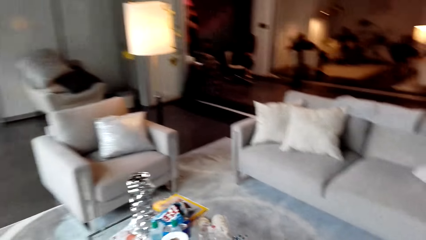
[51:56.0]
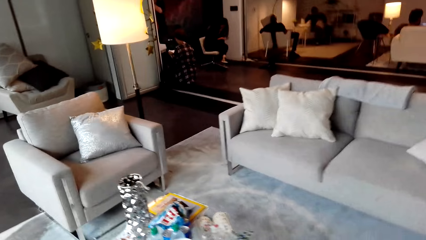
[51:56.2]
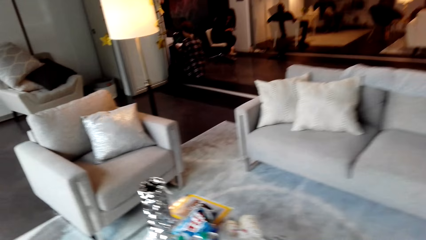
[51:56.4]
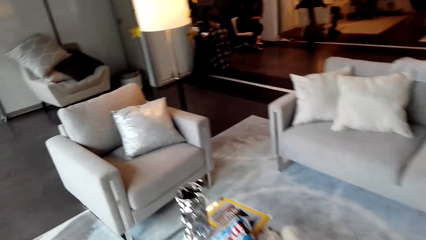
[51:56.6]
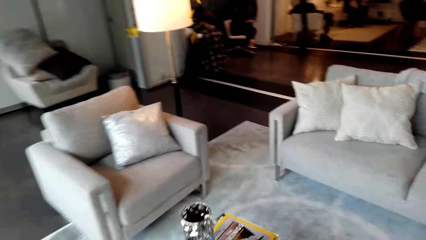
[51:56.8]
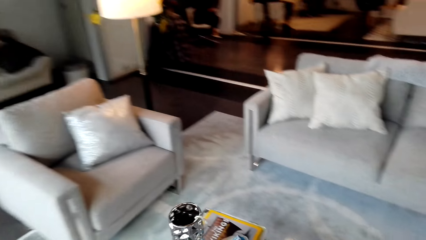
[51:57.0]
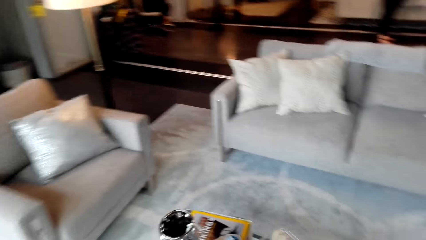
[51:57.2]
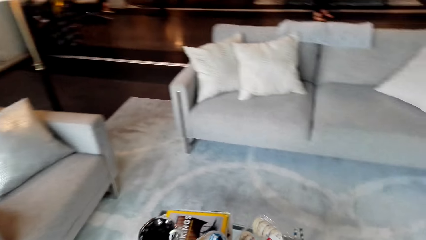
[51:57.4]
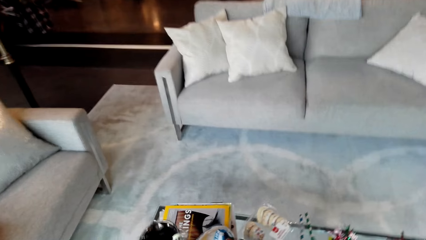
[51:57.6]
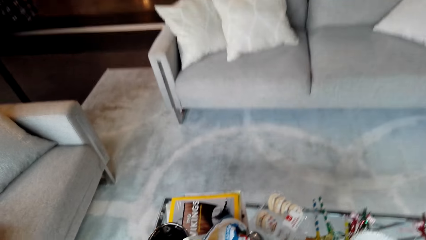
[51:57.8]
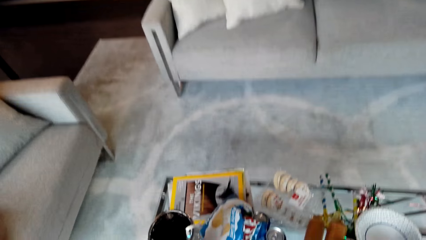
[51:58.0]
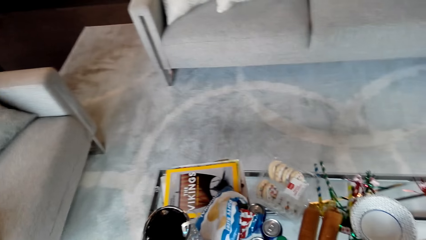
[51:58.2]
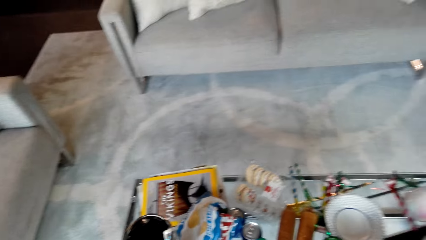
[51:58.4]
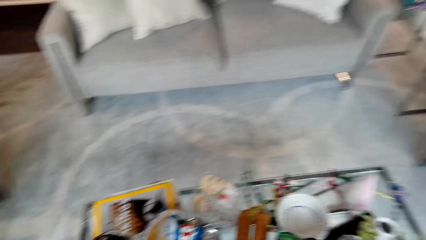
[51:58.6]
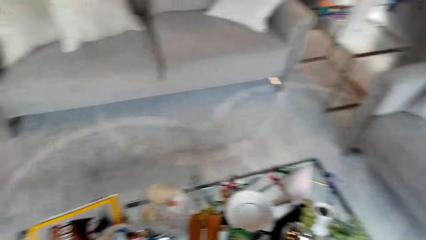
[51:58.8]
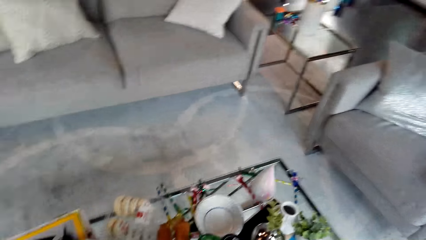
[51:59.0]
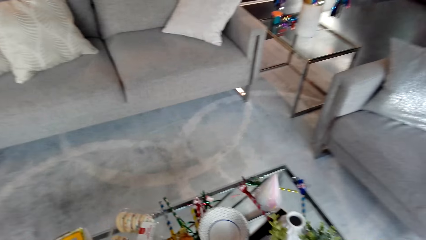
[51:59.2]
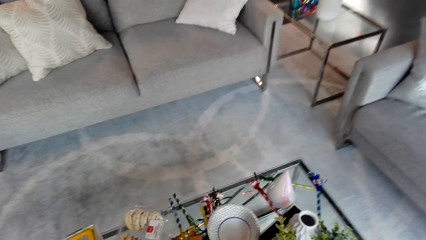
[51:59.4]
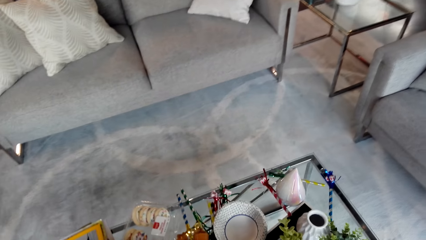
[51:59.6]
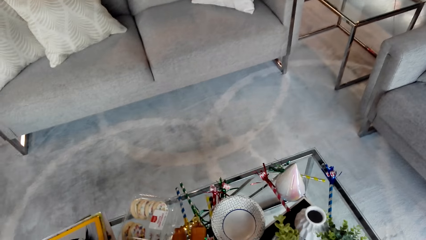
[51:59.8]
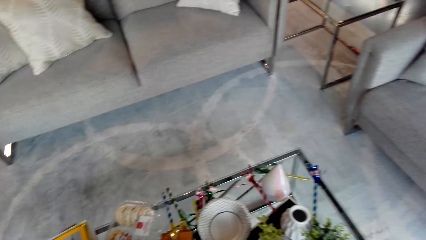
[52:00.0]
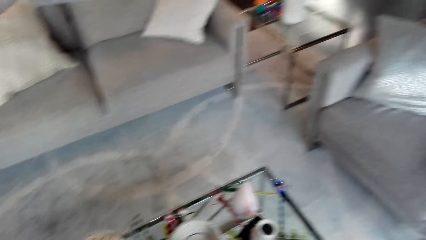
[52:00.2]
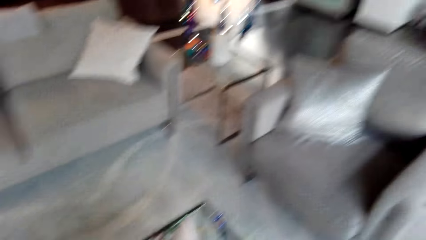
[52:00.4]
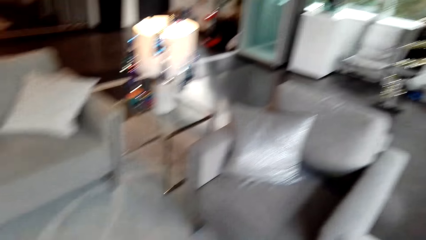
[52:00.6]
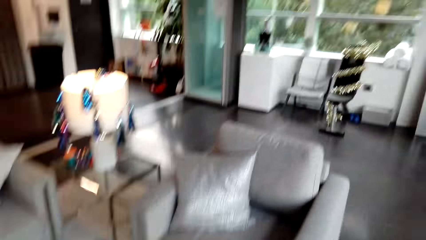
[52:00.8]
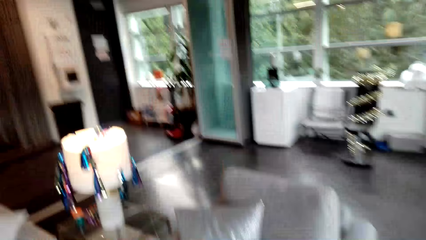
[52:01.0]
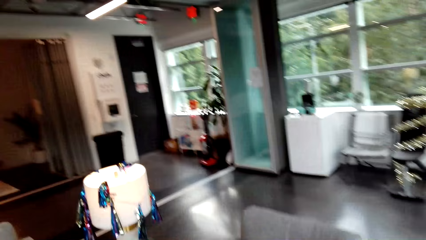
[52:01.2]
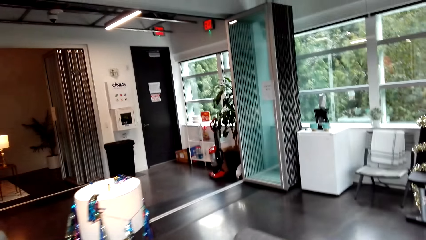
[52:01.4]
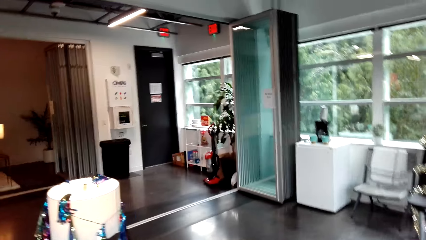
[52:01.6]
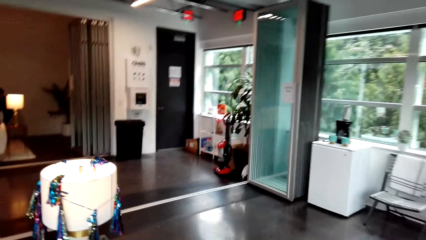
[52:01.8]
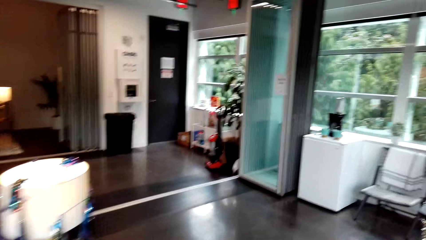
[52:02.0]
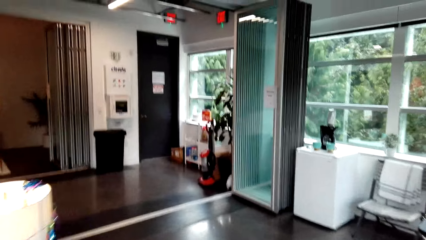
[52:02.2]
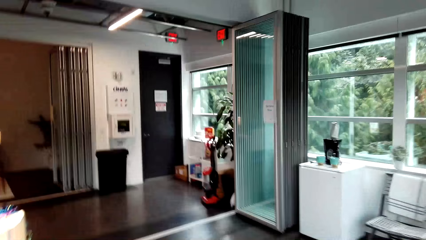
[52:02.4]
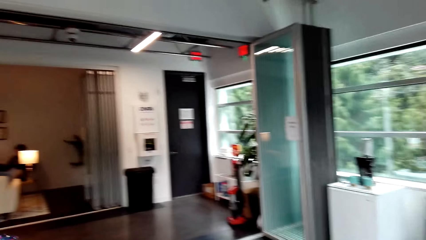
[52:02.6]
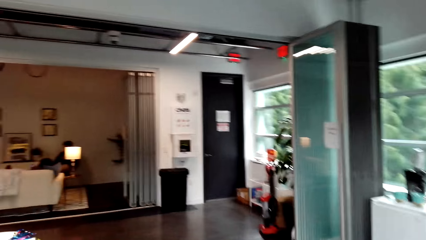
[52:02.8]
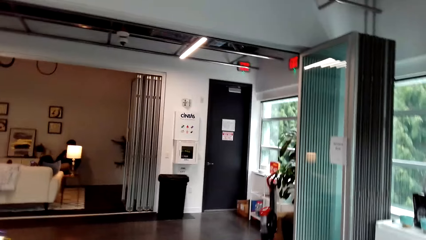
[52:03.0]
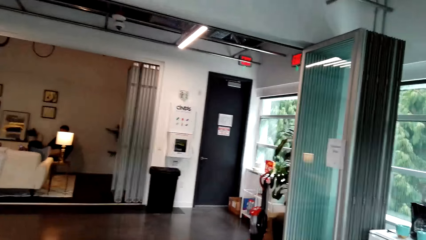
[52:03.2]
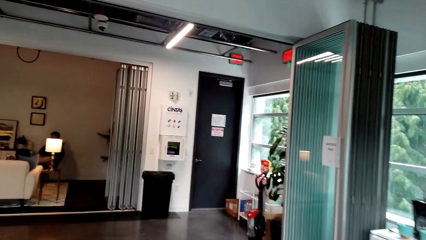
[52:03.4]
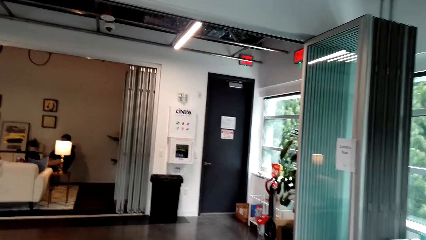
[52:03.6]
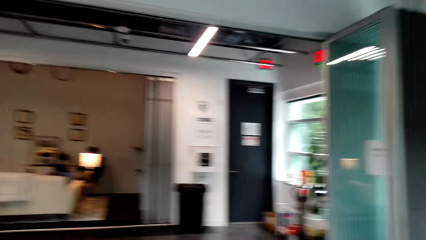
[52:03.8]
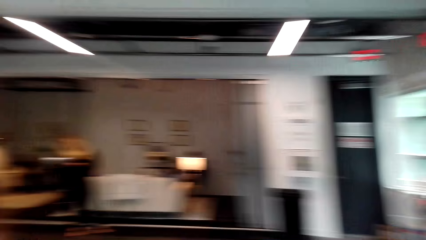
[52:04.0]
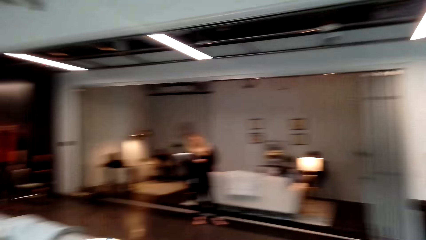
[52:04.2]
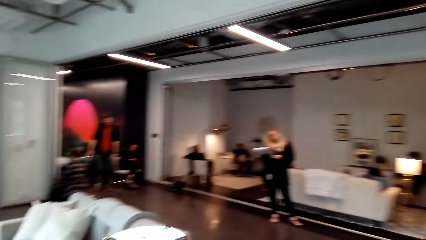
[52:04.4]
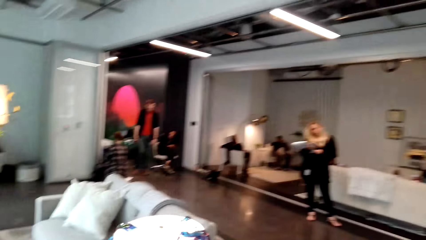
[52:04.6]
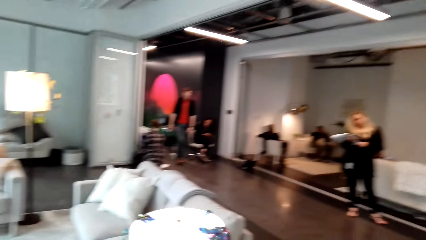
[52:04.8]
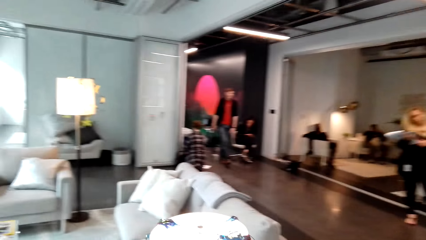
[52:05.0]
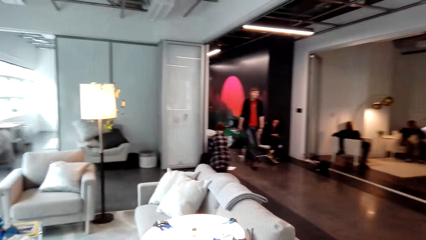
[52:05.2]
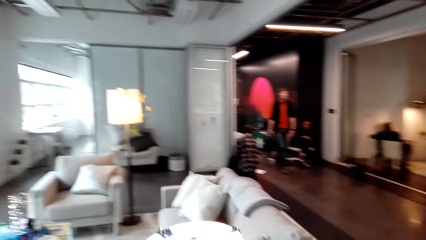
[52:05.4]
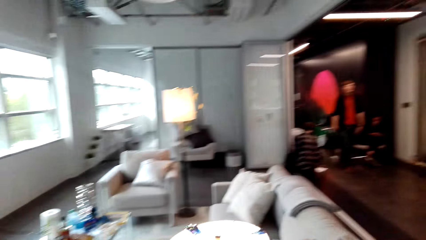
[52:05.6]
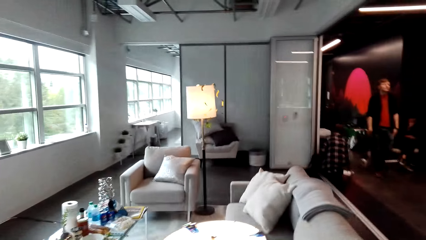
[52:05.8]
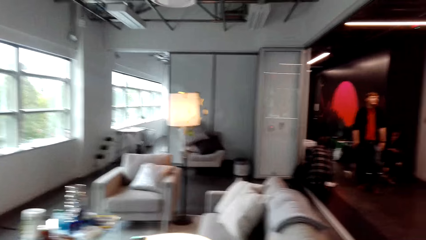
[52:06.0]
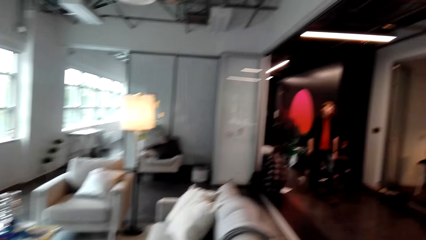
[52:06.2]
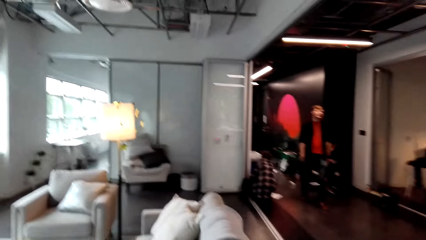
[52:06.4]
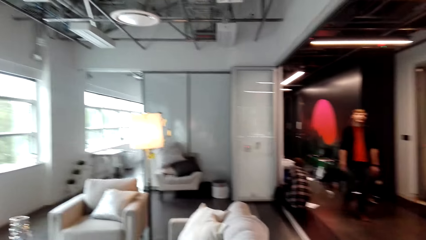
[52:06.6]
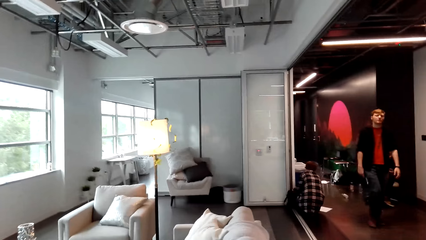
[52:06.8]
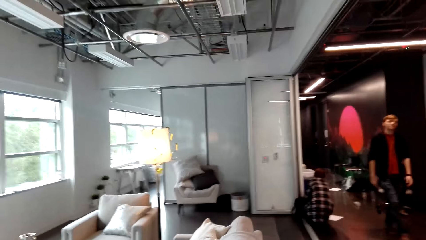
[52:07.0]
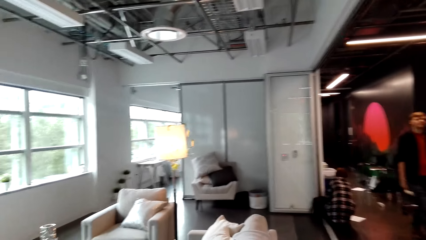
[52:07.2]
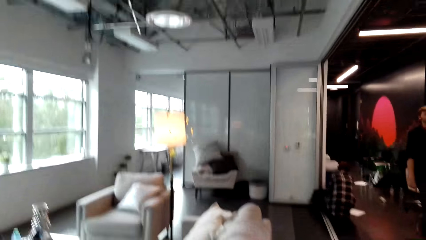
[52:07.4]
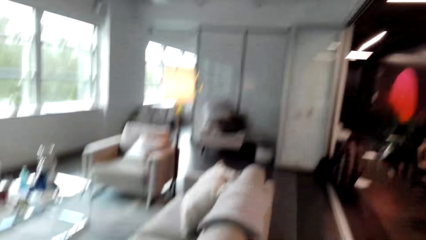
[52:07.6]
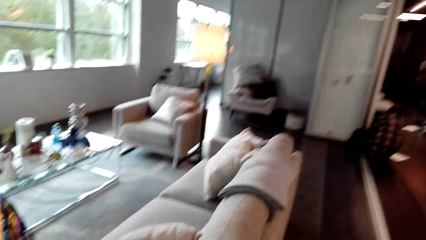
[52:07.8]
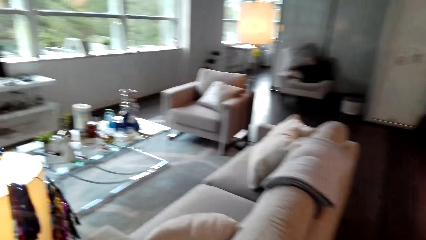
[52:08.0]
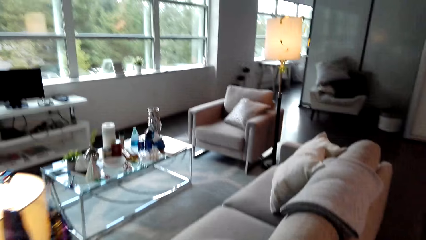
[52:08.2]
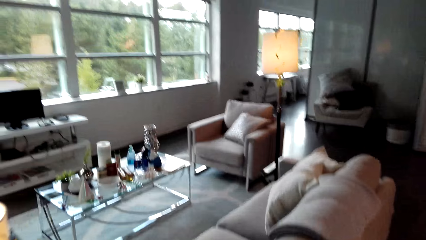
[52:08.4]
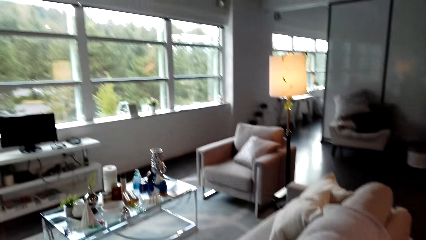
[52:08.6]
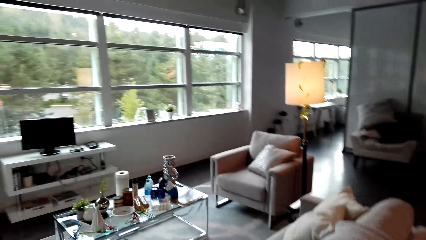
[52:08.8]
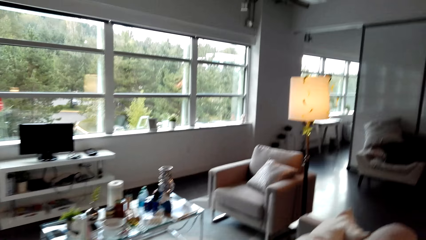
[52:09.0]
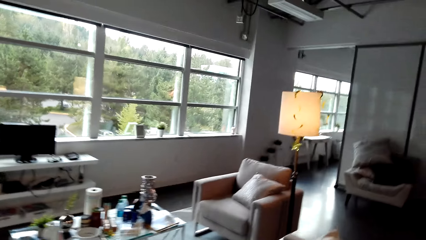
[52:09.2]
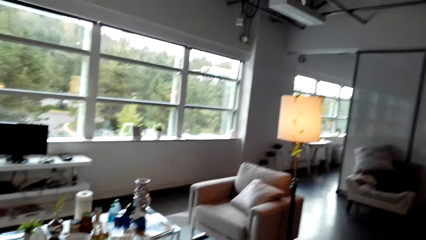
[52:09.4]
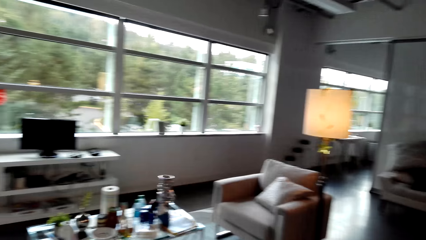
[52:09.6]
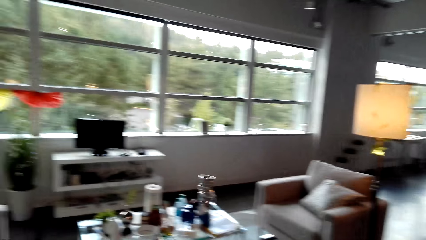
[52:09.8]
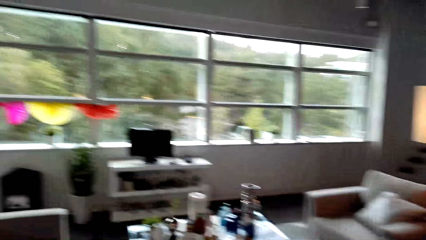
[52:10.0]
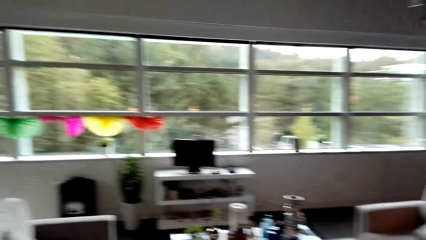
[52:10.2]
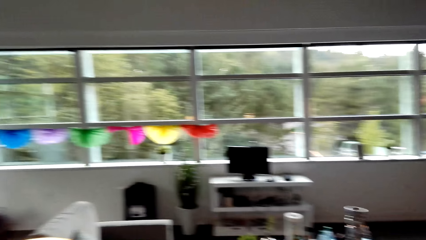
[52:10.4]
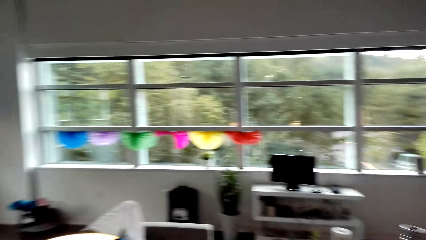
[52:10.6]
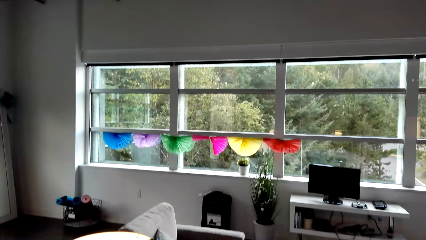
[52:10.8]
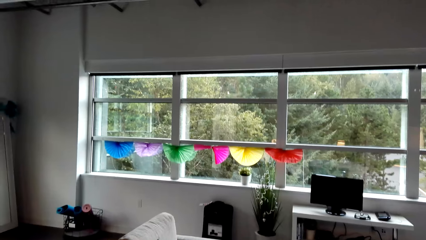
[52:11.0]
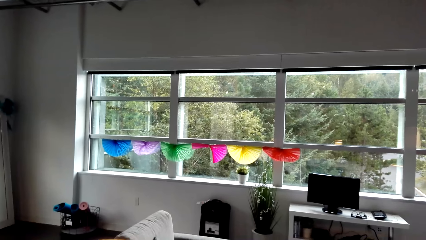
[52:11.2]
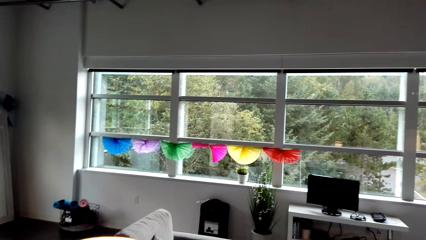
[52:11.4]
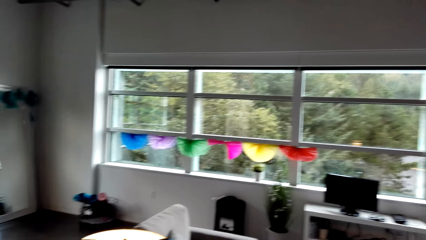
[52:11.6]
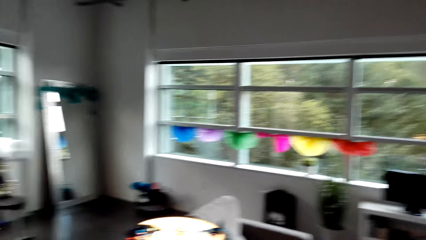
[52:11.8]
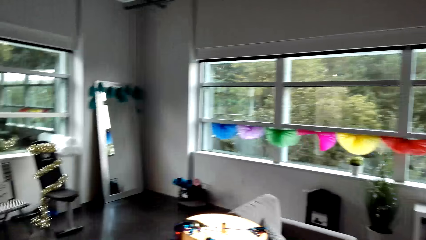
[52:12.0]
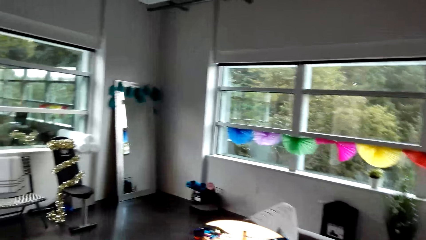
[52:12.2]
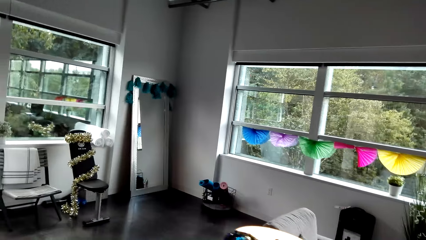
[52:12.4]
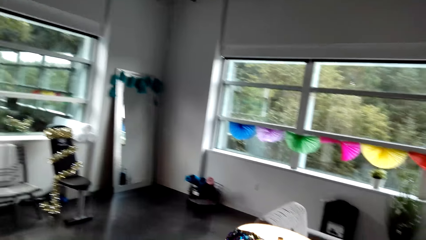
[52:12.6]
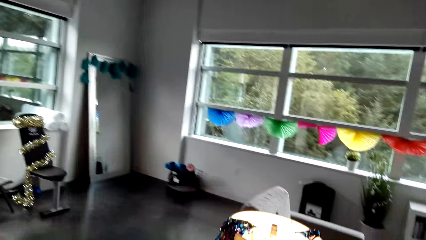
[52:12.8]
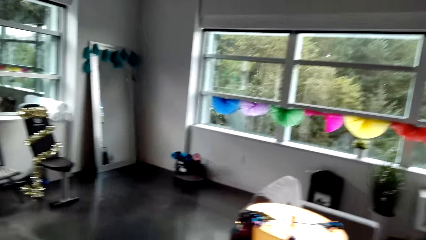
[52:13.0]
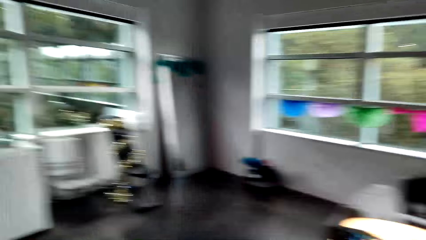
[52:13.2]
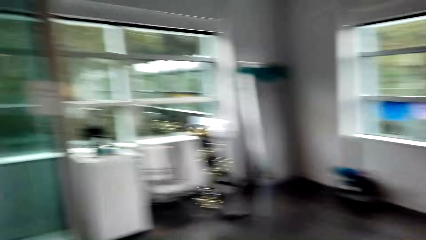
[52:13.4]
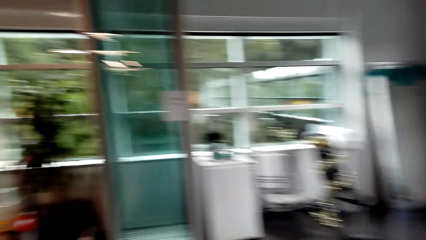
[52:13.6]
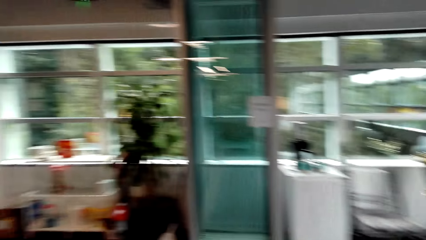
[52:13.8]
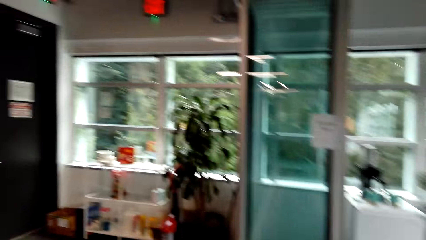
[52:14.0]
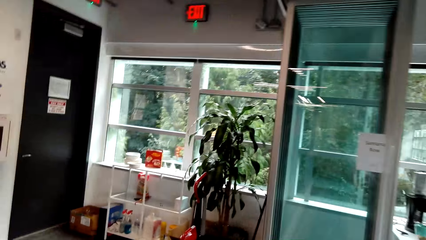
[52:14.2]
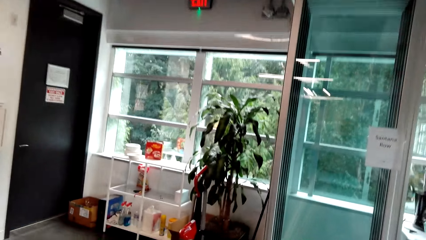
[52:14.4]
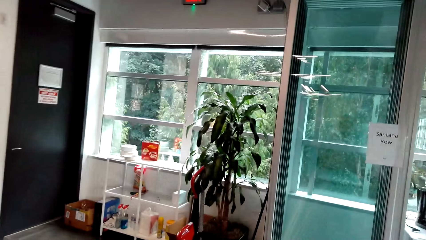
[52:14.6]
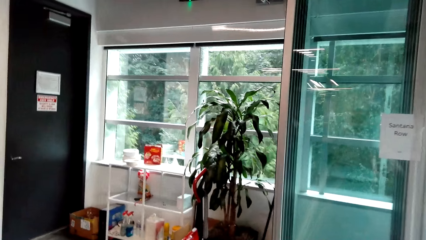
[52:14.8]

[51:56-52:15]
The camera wearer puts them on the table. They walk and open the fridge.
